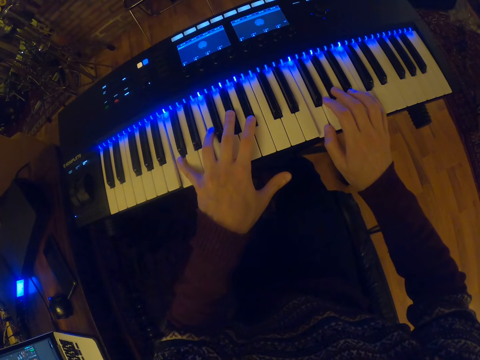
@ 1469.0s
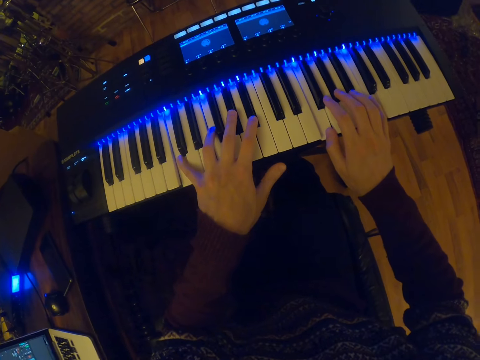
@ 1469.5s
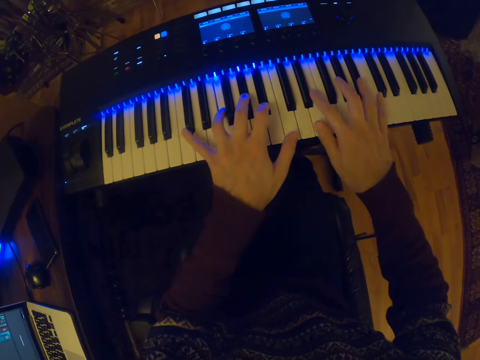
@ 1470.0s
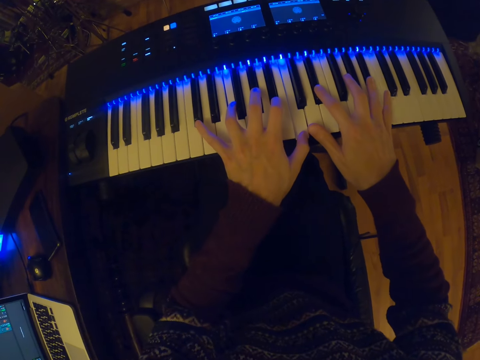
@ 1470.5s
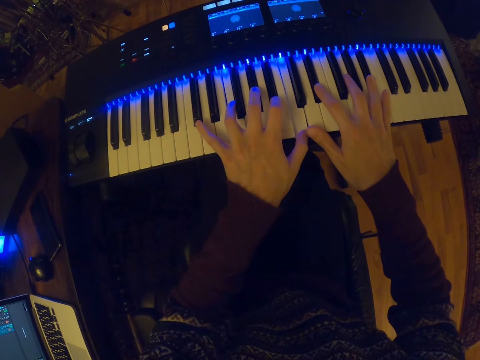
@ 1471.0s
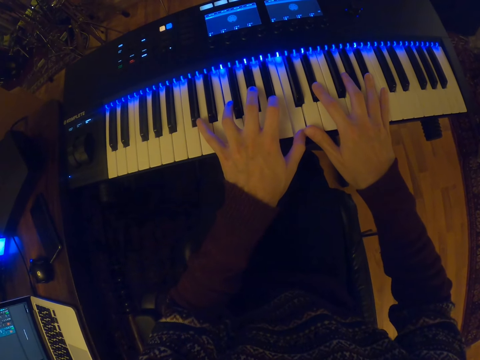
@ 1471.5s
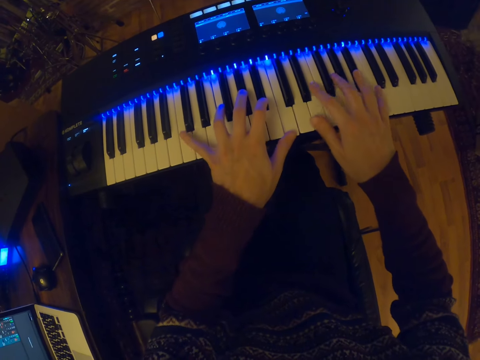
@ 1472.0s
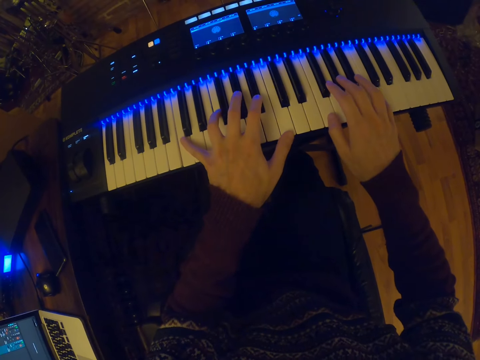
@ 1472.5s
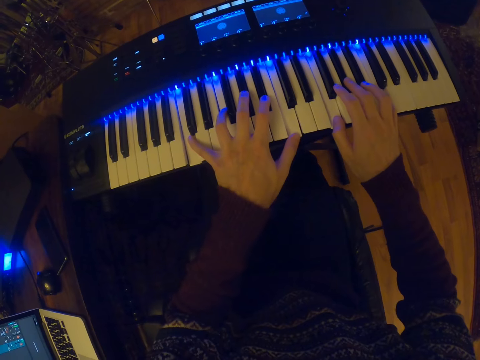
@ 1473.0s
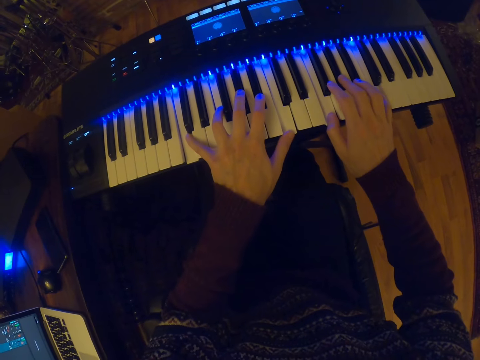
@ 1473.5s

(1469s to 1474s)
The camera wearer plays the keyboard.

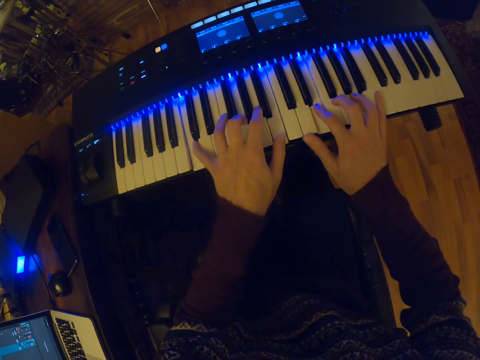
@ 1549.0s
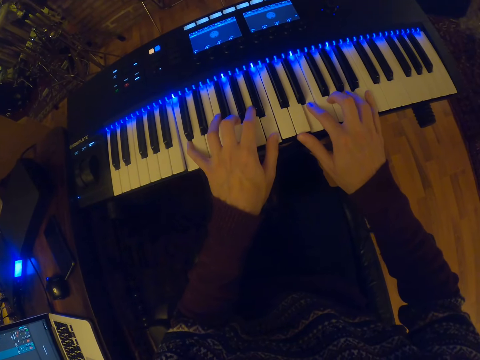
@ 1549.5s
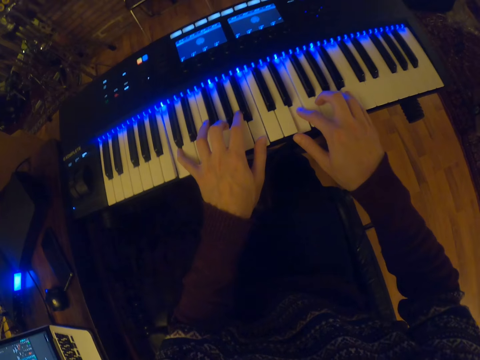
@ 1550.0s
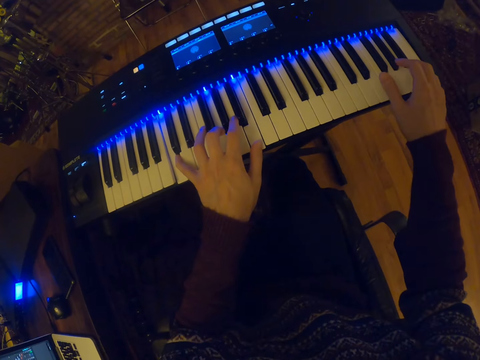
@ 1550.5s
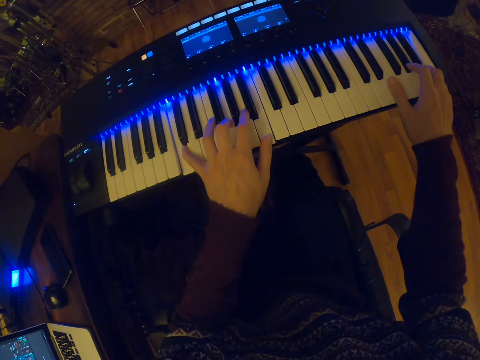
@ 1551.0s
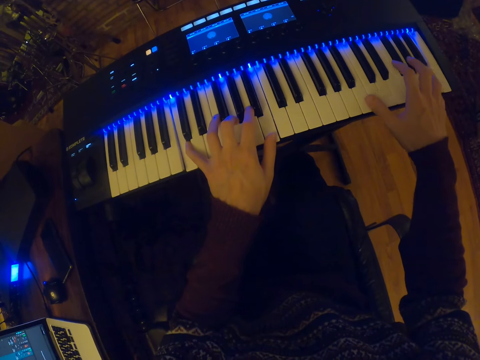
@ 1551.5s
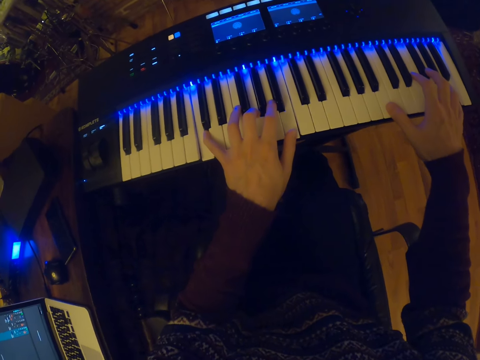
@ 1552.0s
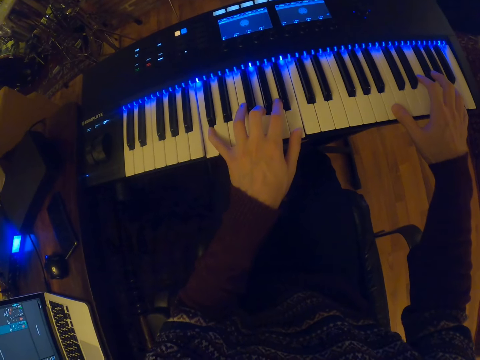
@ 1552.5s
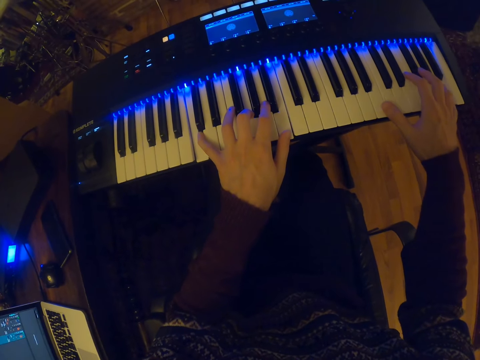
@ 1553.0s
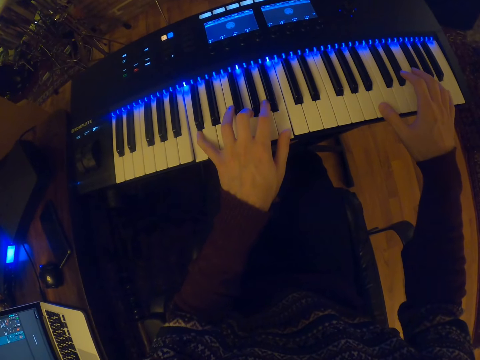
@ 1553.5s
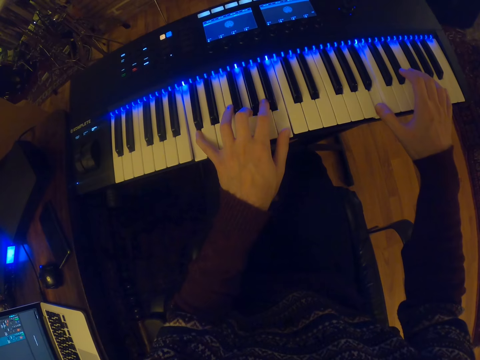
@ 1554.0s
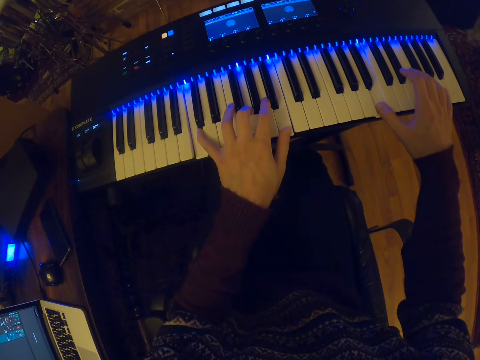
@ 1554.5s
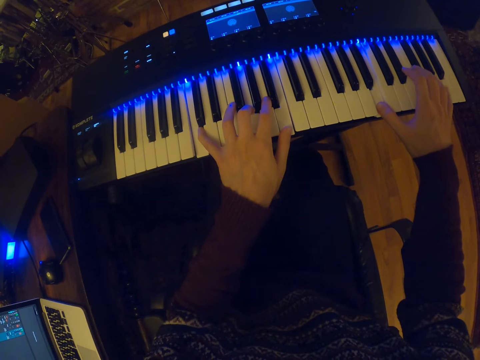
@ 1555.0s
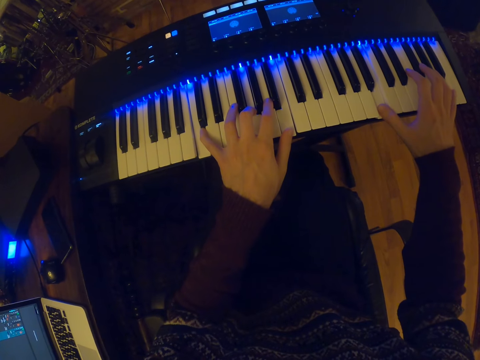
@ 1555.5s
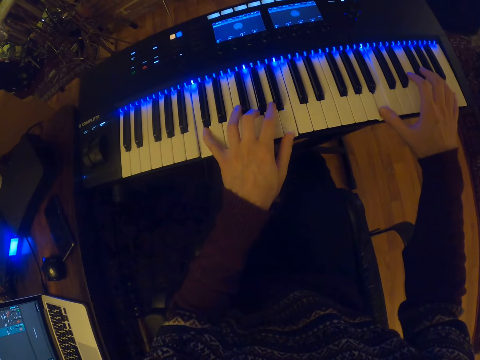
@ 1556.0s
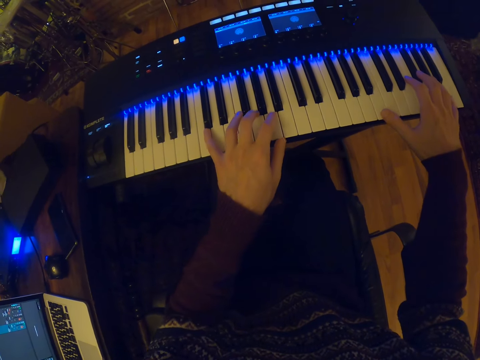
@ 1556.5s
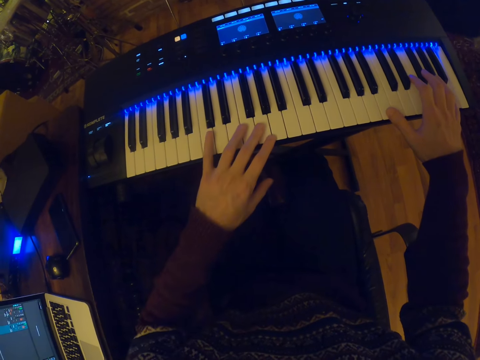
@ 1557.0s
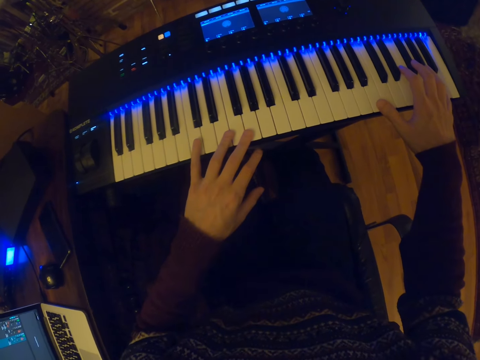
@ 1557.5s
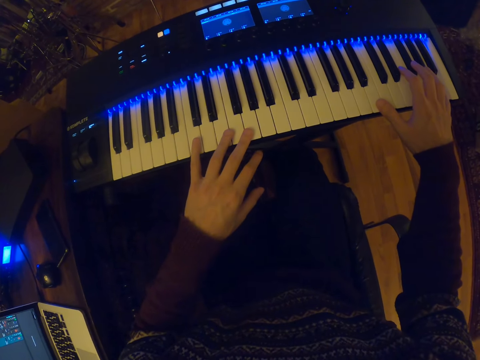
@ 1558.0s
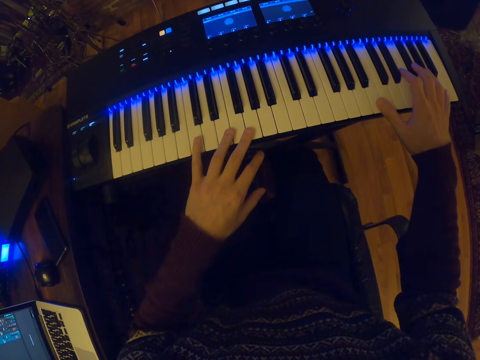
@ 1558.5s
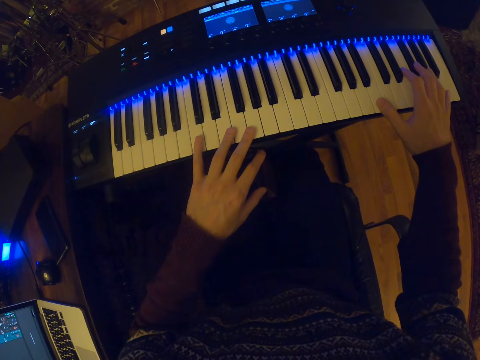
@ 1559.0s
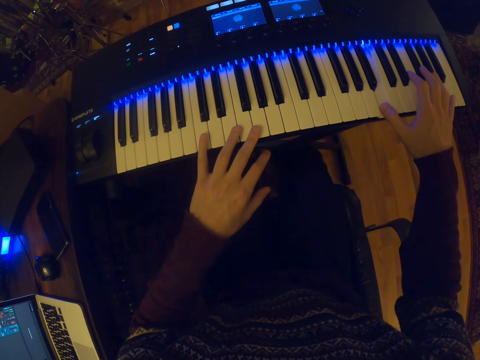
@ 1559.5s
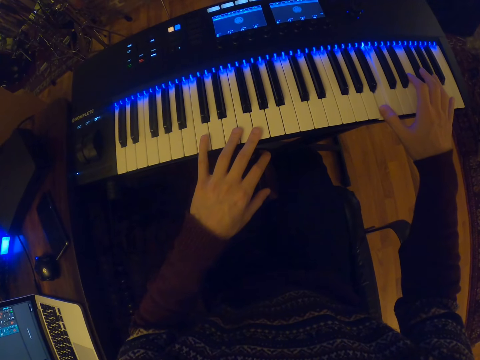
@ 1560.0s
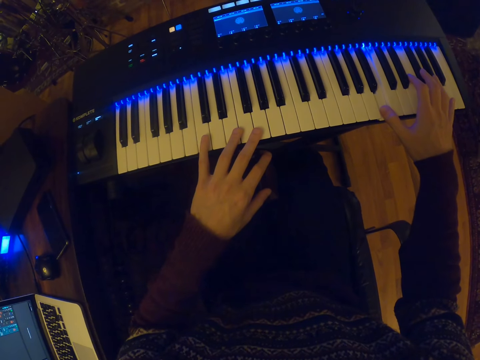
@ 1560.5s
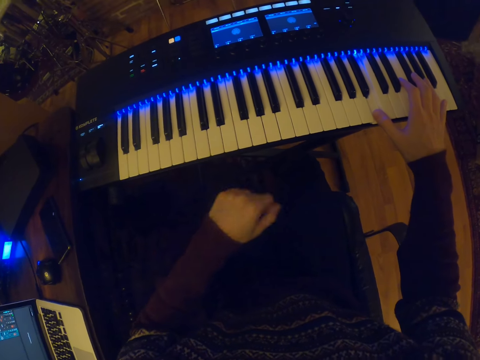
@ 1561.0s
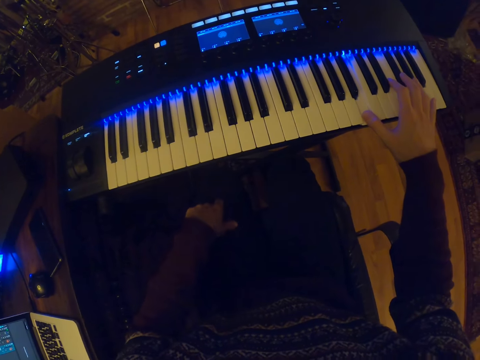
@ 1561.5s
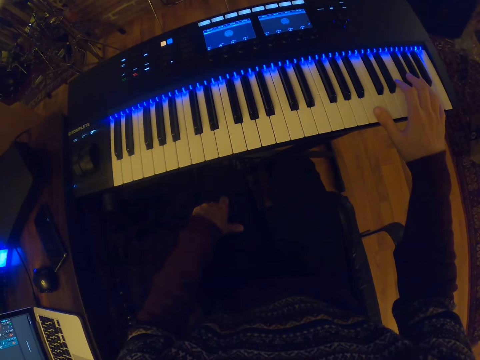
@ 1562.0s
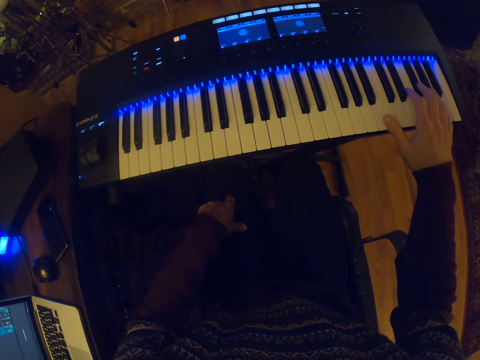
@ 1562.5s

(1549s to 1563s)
The camera wearer pauses to play the keyboard. He plays the keyboard. He plays music on the piano with his right hand.

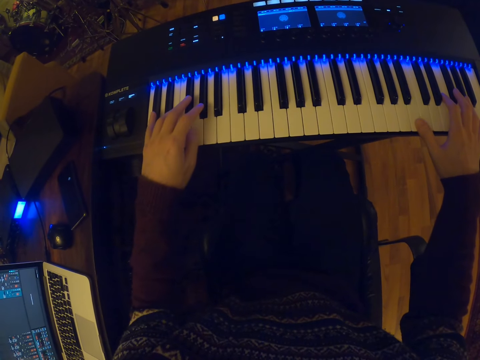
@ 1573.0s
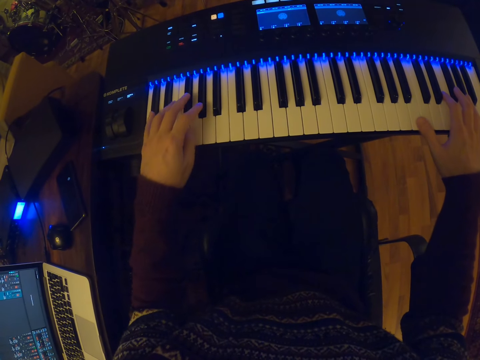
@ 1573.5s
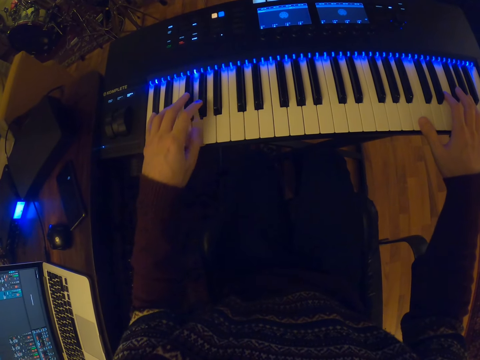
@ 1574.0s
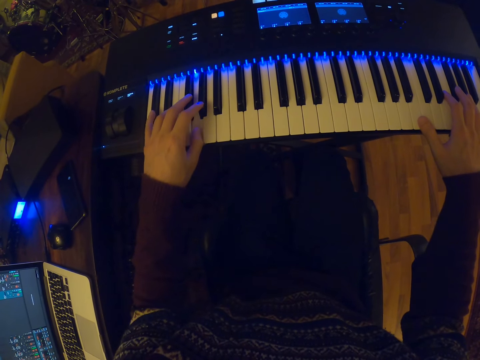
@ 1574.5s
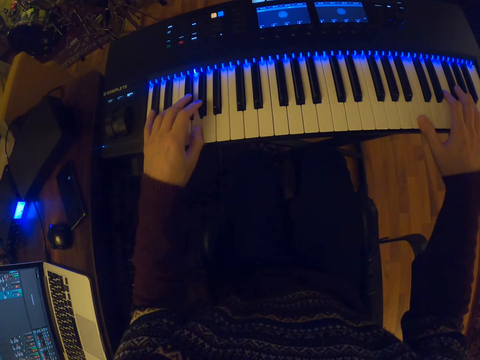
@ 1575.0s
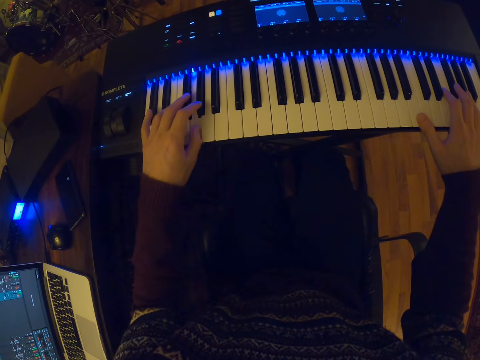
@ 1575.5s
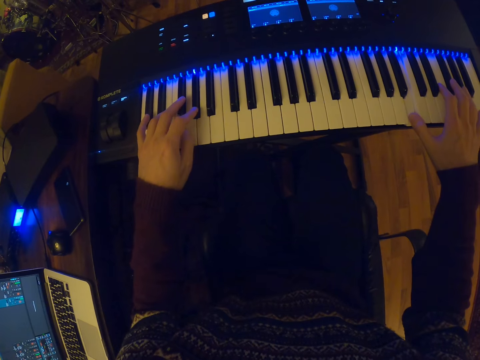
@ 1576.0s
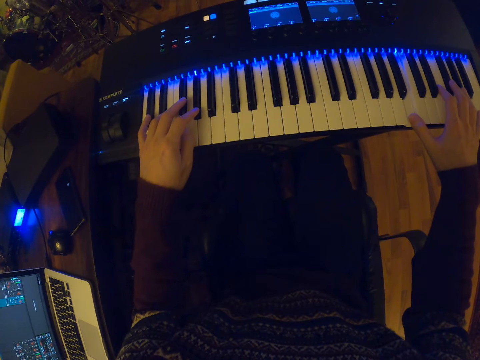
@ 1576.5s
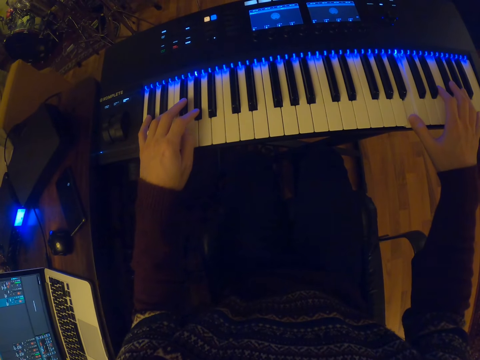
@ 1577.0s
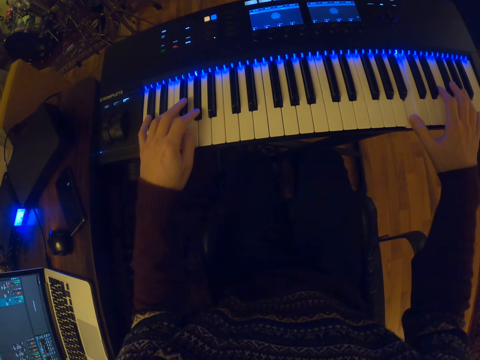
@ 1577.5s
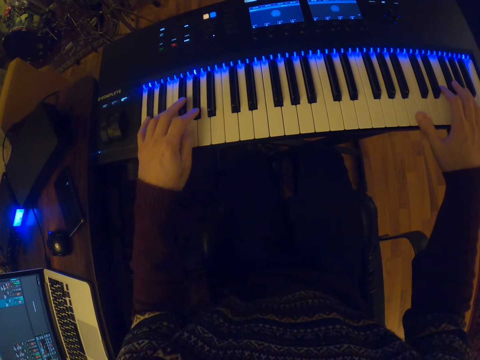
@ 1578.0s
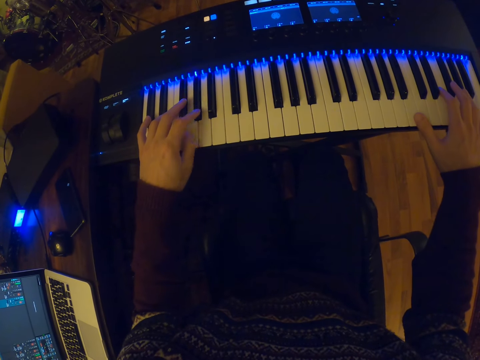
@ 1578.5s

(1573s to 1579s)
The camera wearer plays music on the piano with both hands.
